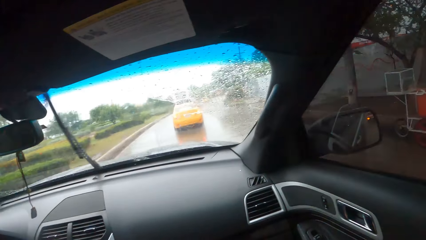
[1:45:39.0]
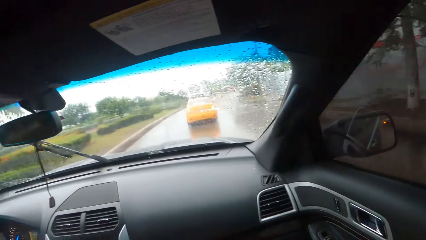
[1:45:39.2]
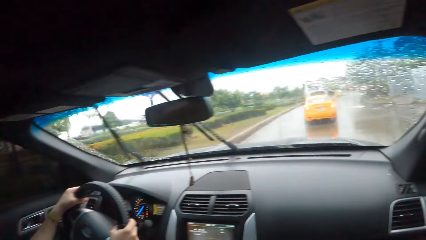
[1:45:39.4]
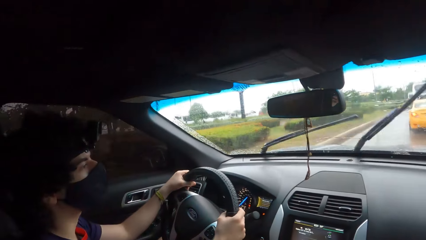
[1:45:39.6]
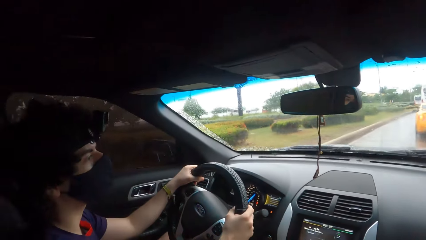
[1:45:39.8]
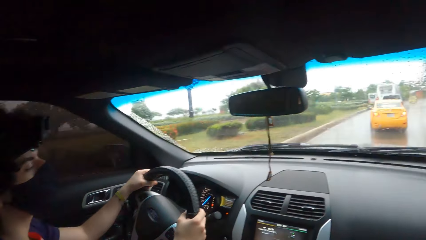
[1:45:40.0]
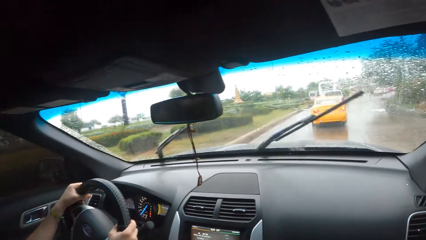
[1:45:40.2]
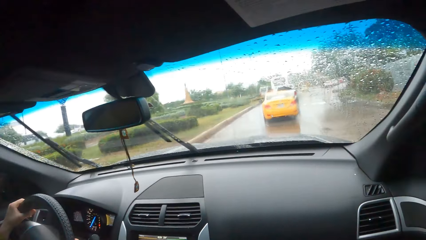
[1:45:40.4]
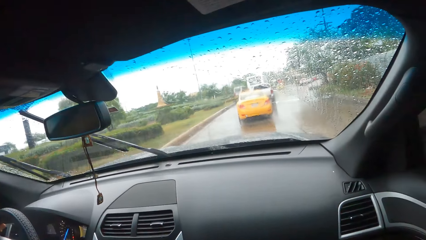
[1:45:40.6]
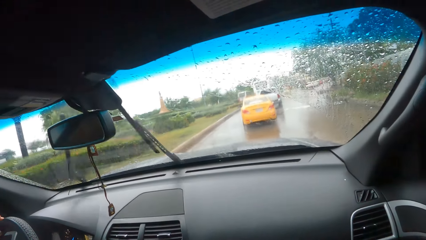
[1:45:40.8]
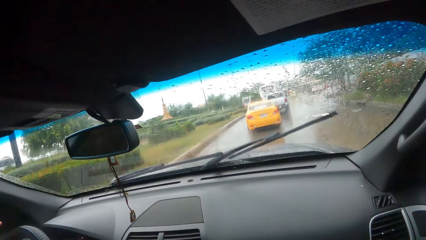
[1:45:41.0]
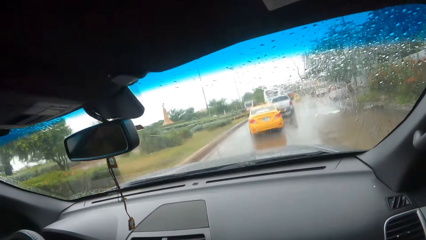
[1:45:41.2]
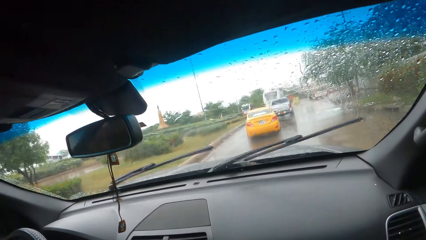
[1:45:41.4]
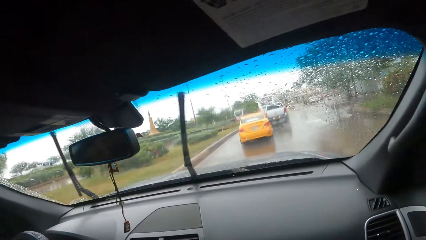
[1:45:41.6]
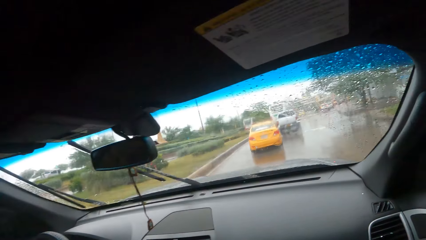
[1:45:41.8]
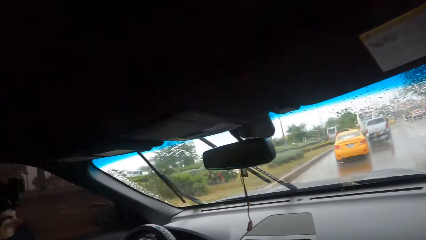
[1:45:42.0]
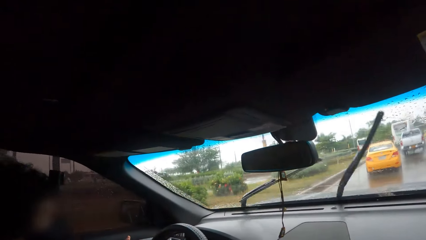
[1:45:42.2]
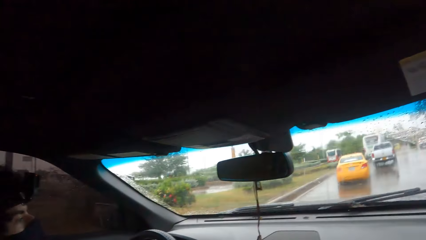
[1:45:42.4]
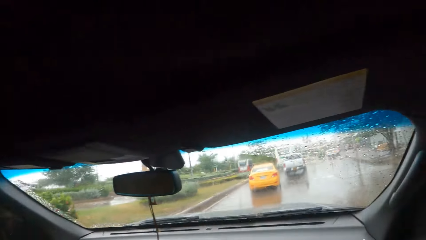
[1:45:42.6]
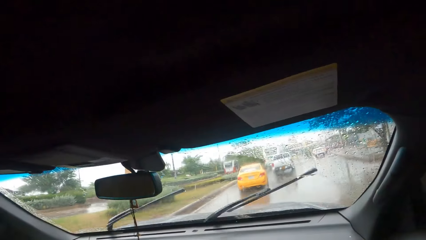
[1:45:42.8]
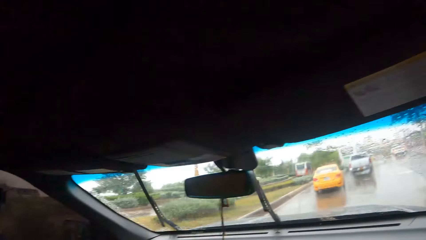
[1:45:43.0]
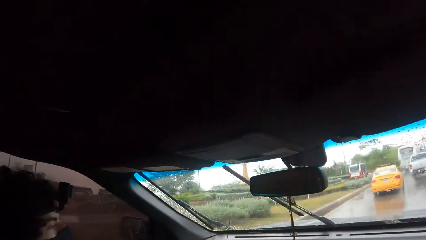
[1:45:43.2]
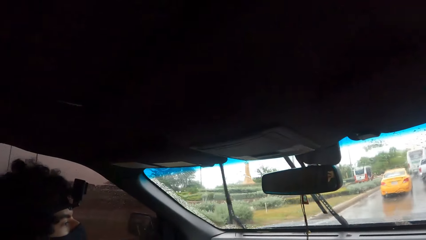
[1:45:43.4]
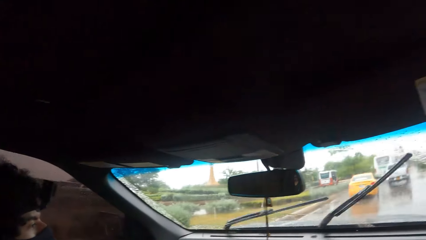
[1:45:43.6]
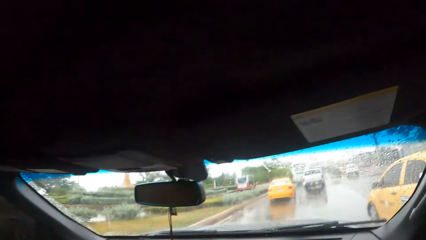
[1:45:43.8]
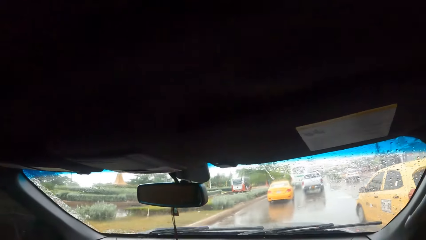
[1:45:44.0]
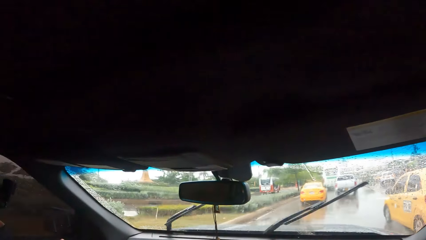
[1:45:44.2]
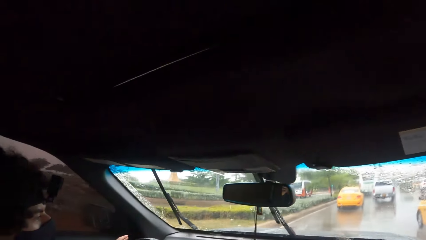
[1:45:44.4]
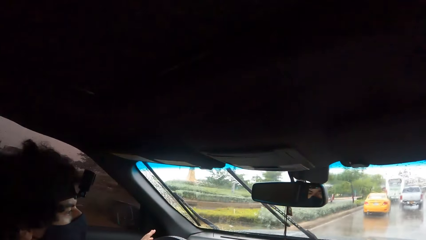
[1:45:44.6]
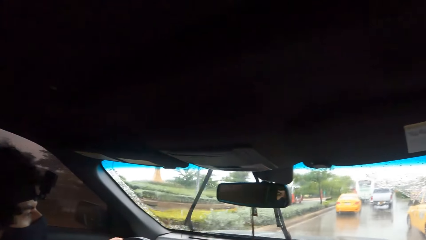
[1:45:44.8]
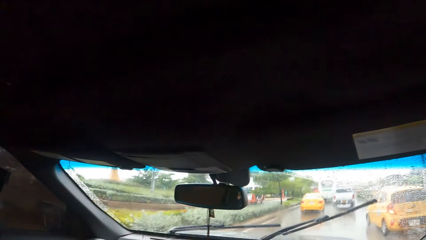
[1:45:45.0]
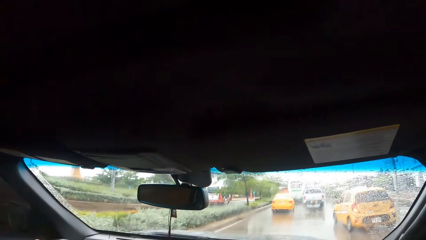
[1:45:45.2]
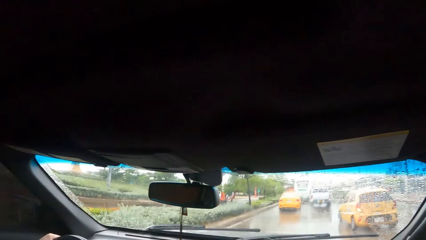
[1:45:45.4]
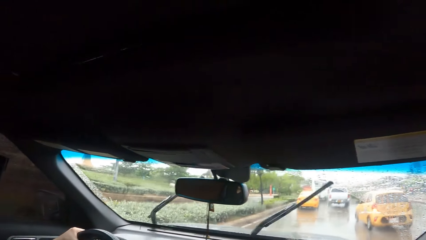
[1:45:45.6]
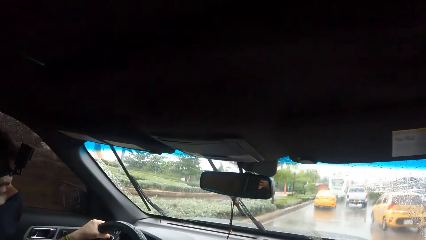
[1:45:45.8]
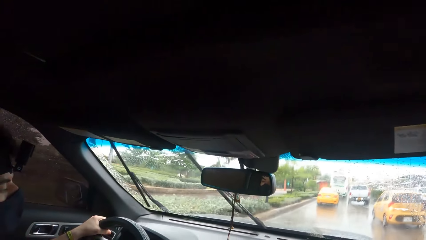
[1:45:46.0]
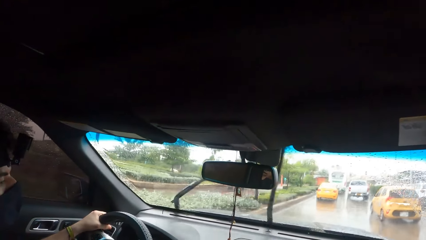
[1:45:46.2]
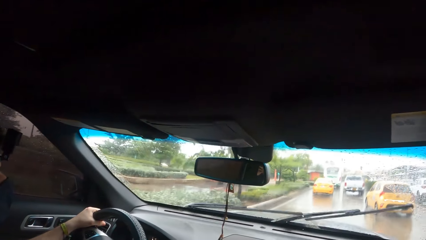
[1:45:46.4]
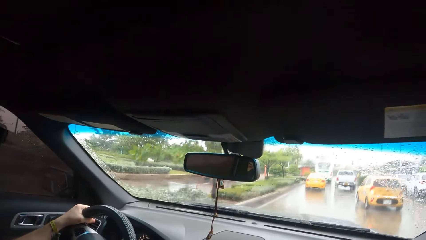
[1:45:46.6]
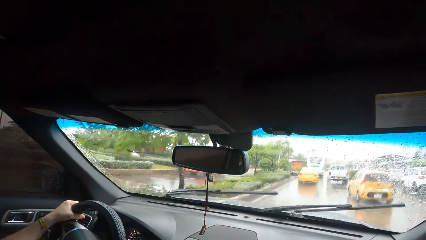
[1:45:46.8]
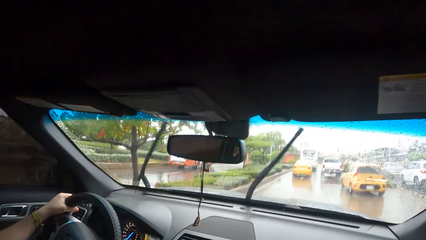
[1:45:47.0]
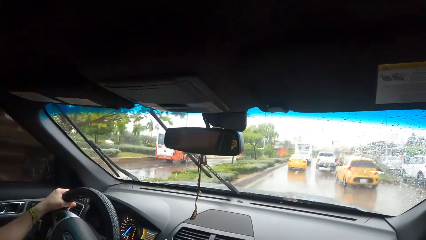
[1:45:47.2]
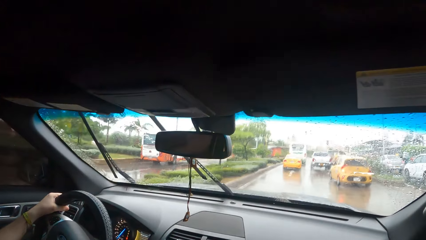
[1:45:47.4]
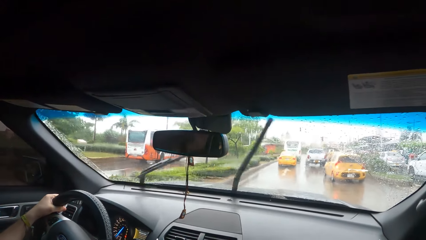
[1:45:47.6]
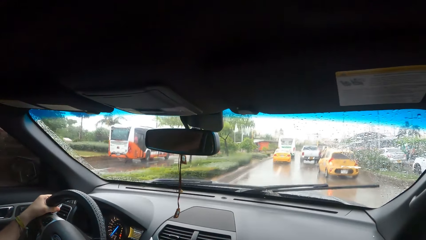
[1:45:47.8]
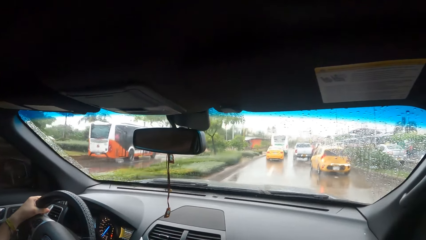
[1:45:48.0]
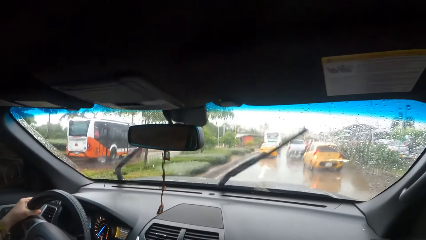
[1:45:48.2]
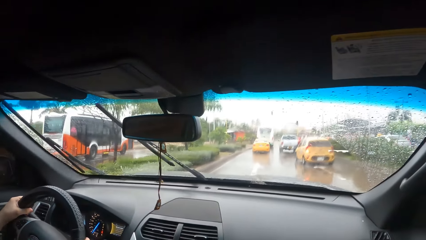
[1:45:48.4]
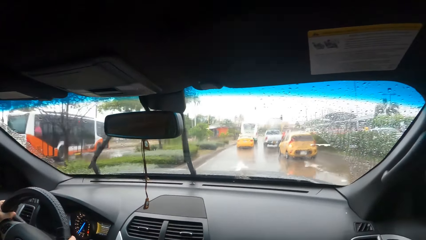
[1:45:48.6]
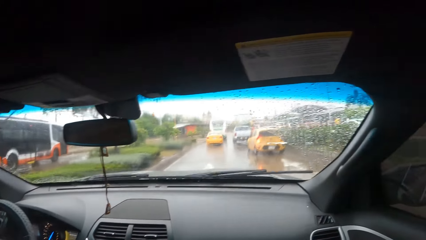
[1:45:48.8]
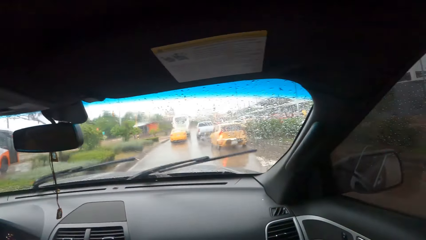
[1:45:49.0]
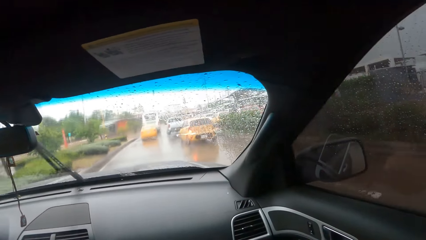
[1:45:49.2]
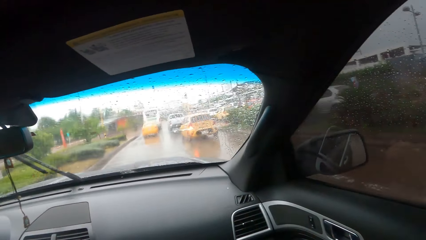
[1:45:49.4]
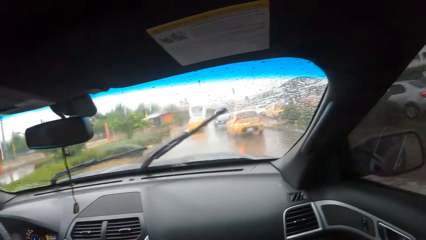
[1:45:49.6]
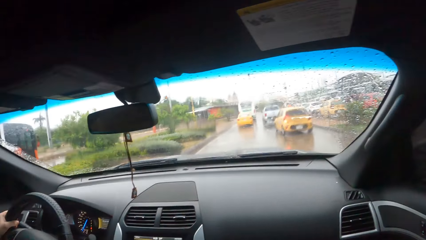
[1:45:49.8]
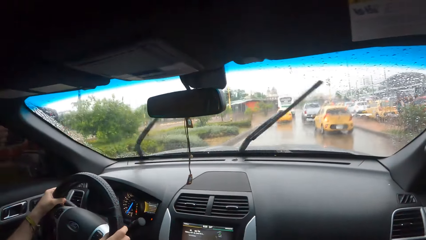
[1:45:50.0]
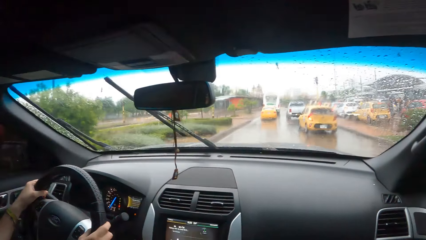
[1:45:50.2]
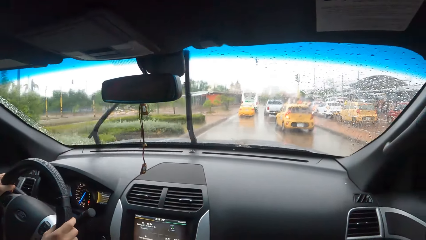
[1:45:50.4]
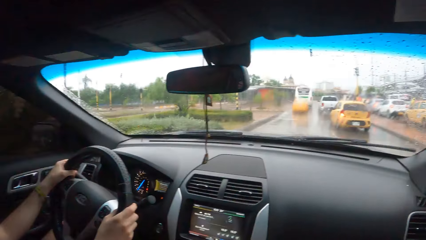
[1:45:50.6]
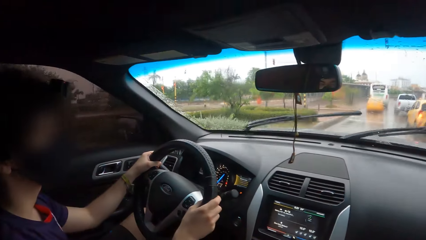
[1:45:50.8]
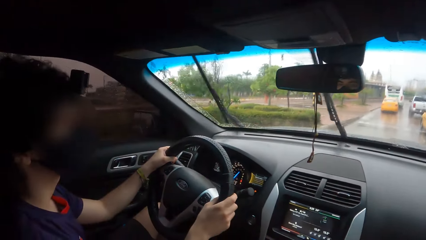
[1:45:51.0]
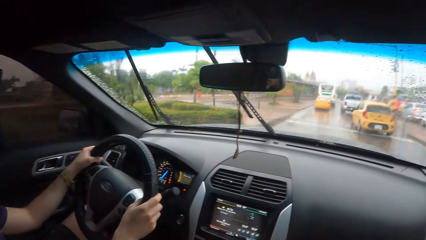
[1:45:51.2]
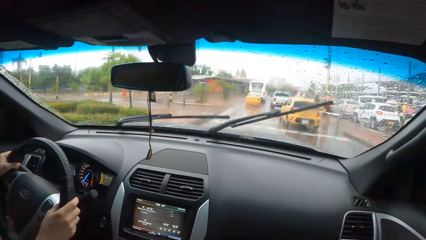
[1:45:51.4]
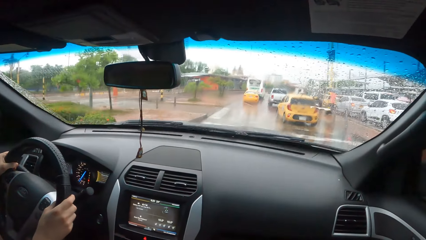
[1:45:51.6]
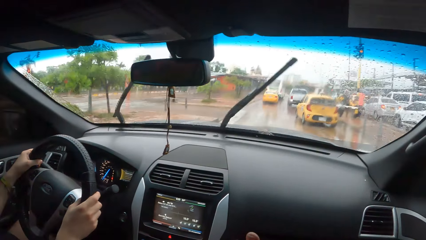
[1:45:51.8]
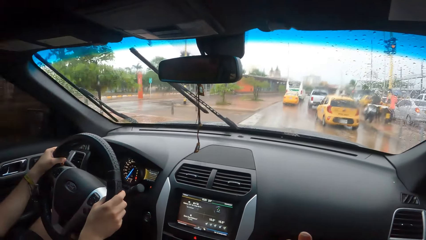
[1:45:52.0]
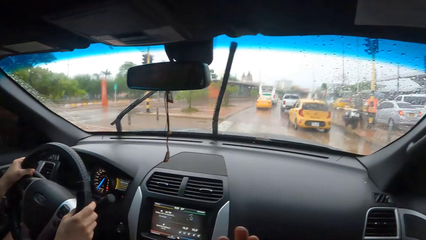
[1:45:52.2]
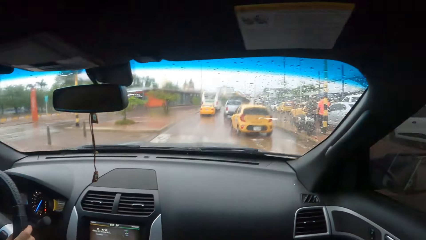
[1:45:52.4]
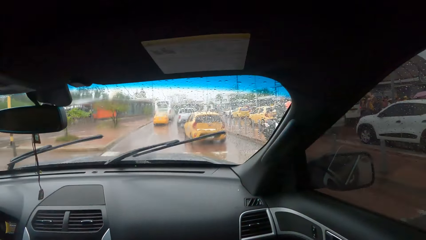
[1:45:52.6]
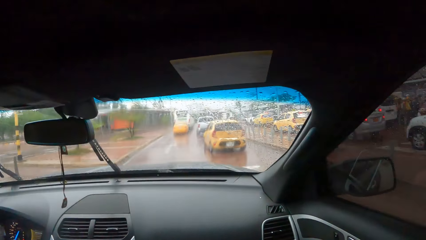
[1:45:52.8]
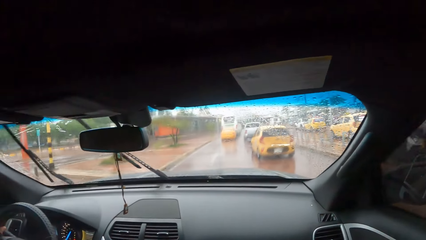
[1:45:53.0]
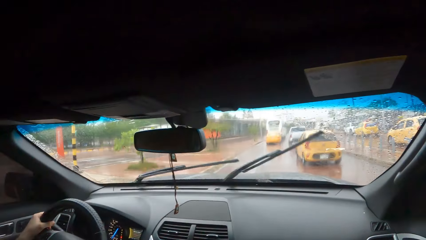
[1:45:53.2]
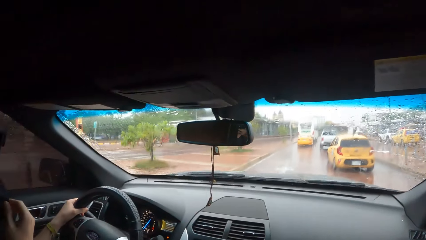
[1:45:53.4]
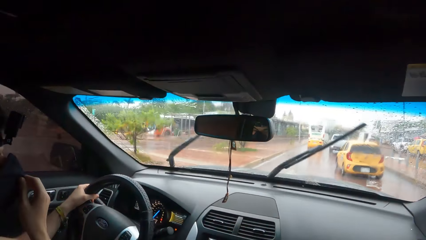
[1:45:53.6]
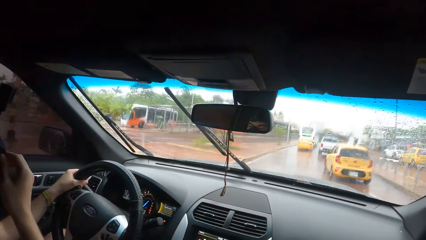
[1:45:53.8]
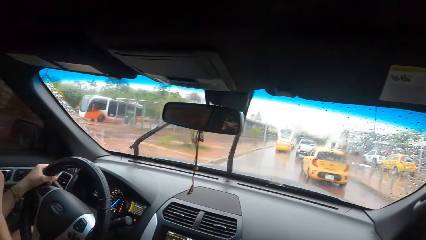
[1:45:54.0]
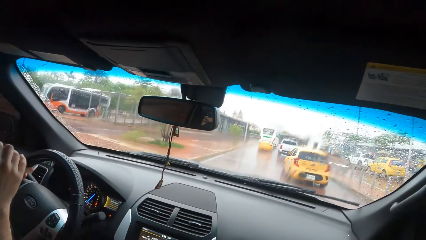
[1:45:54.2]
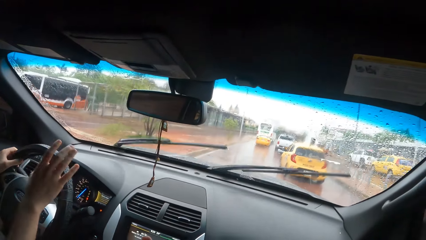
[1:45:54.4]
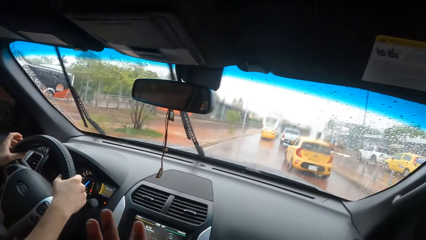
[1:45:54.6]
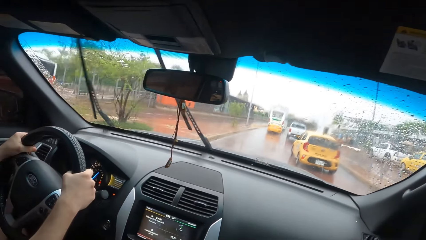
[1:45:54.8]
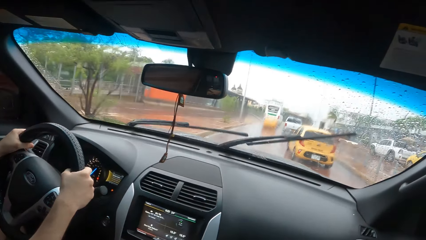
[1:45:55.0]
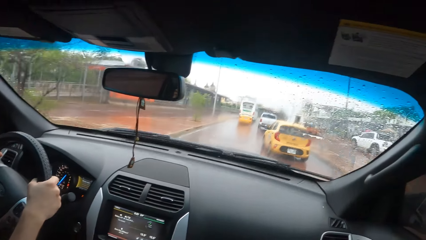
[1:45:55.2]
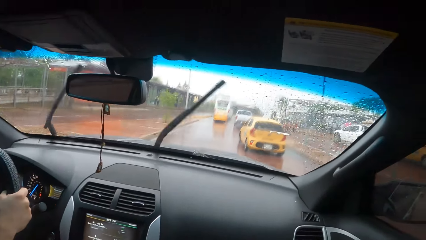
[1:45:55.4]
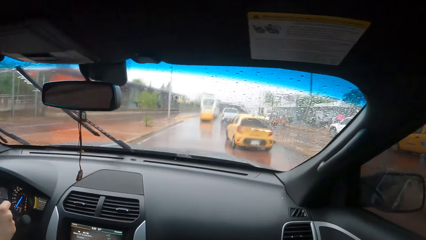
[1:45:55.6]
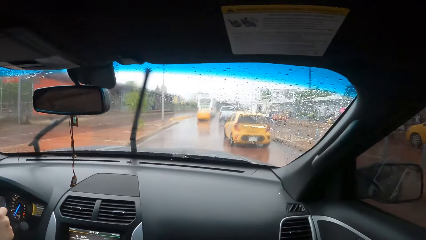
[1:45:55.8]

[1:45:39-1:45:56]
The camera wearer looks through the window. A man drives the car. The camera wearer looks through the window. The man drives the car.
